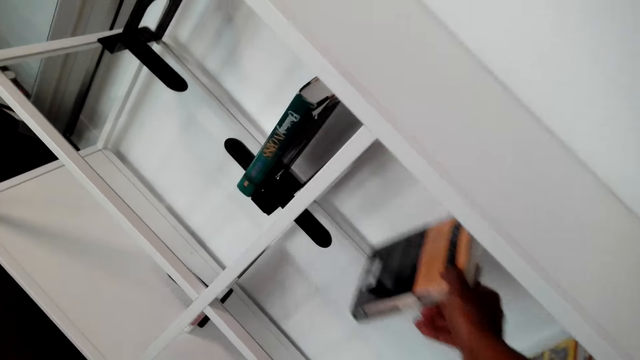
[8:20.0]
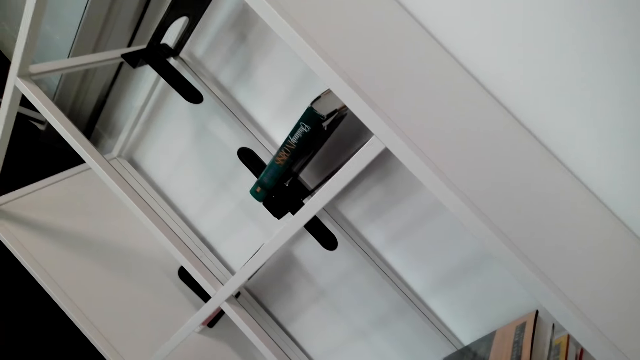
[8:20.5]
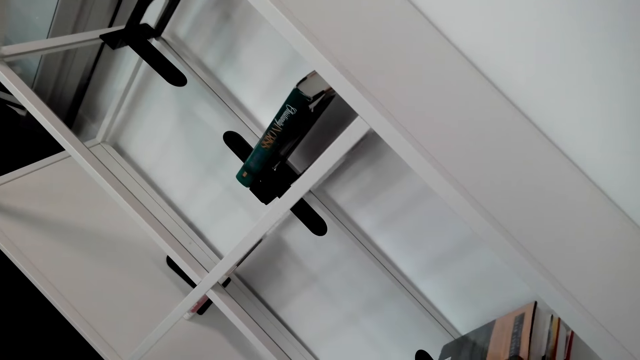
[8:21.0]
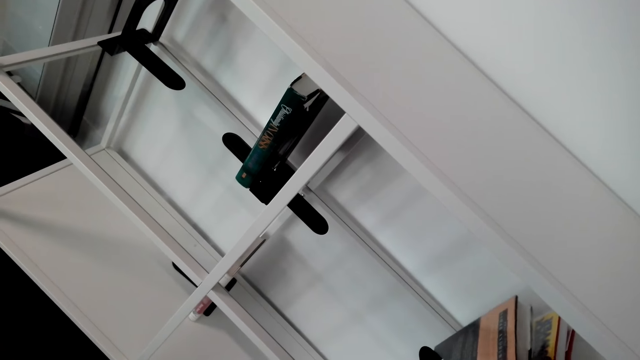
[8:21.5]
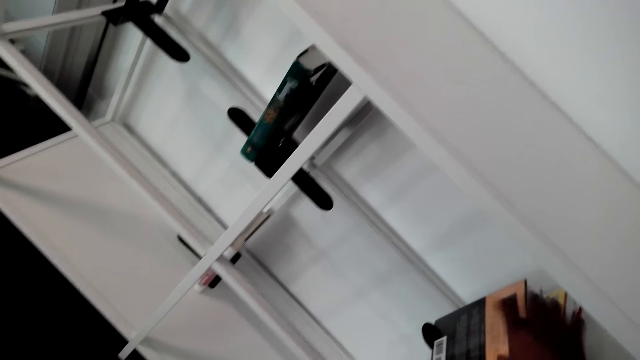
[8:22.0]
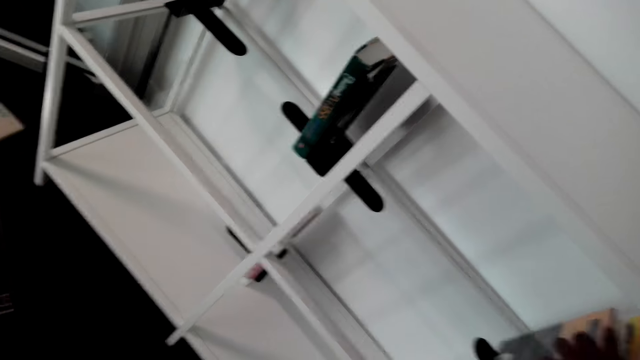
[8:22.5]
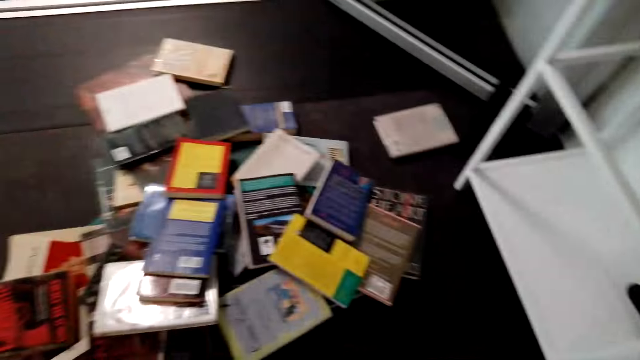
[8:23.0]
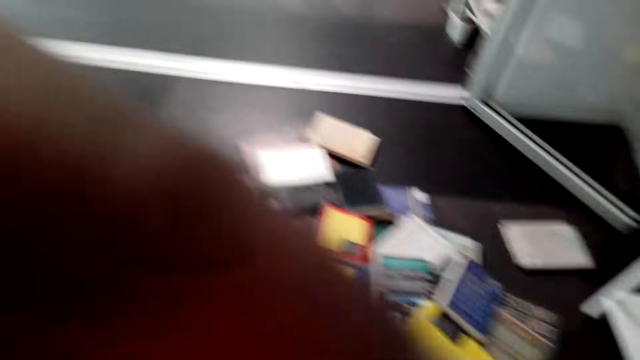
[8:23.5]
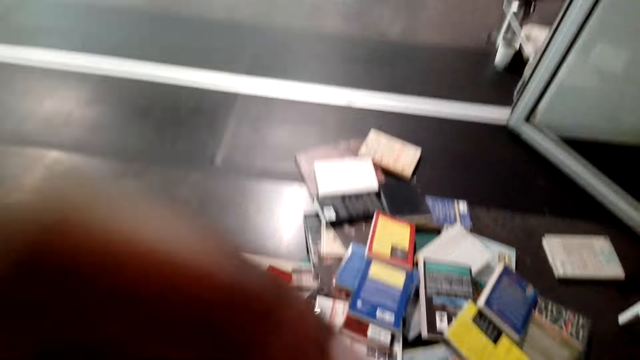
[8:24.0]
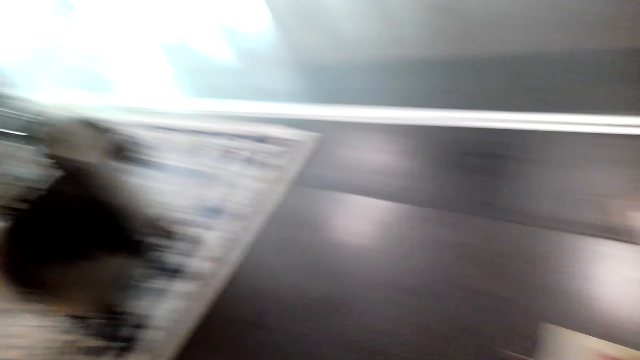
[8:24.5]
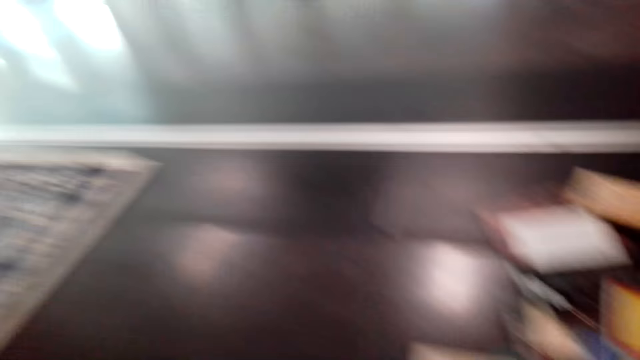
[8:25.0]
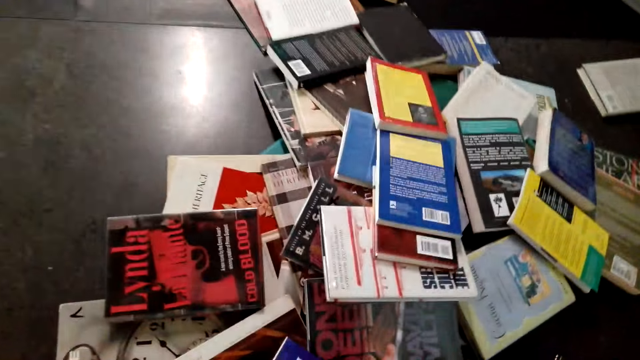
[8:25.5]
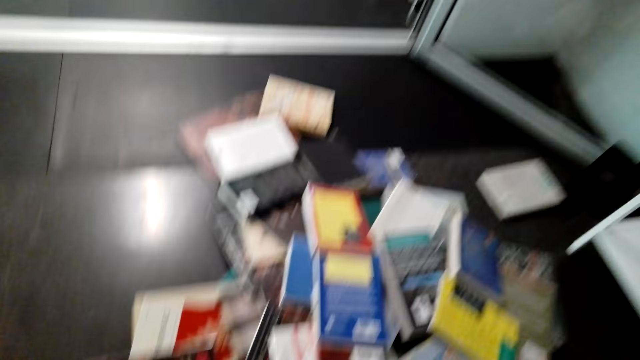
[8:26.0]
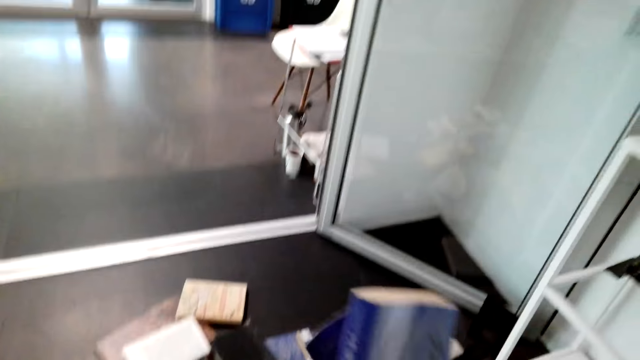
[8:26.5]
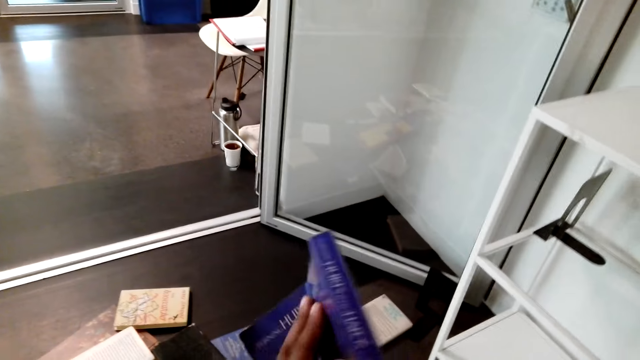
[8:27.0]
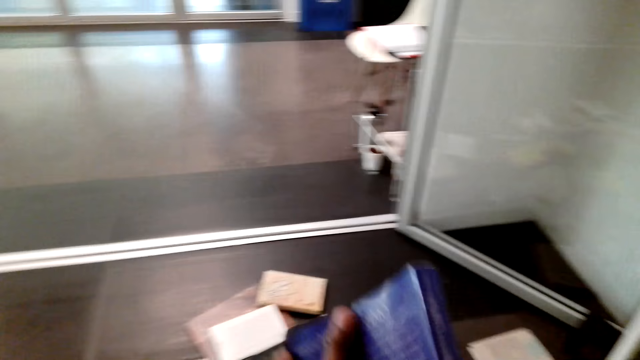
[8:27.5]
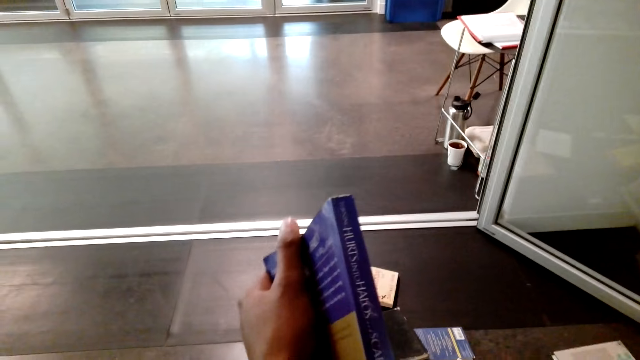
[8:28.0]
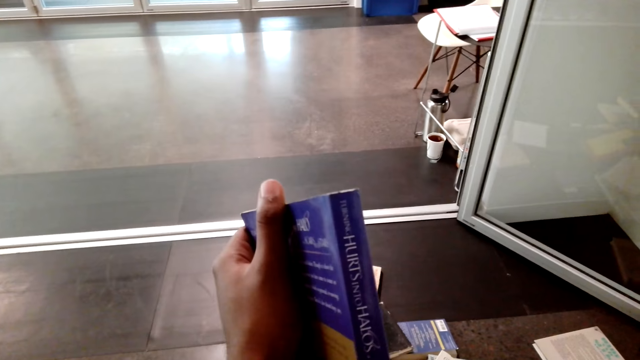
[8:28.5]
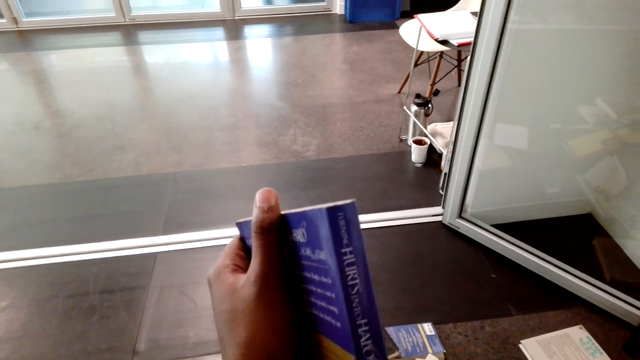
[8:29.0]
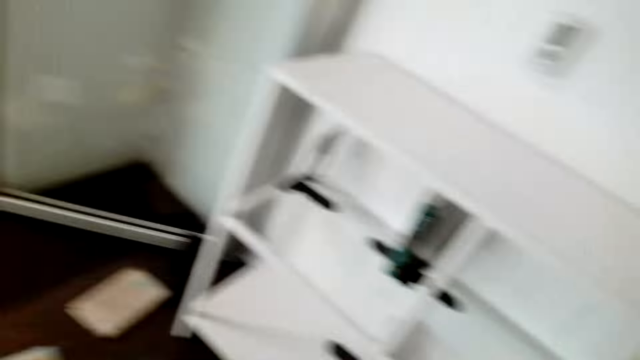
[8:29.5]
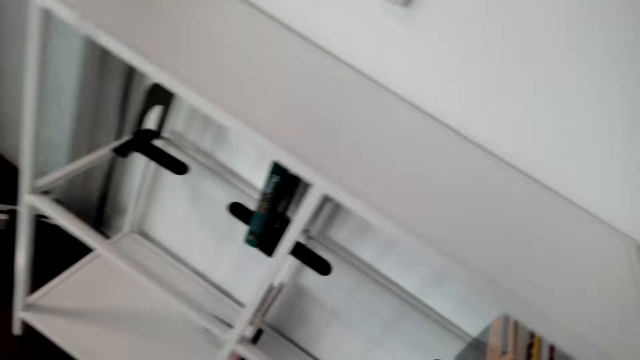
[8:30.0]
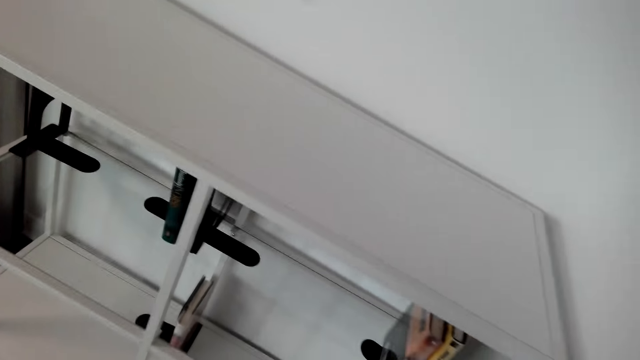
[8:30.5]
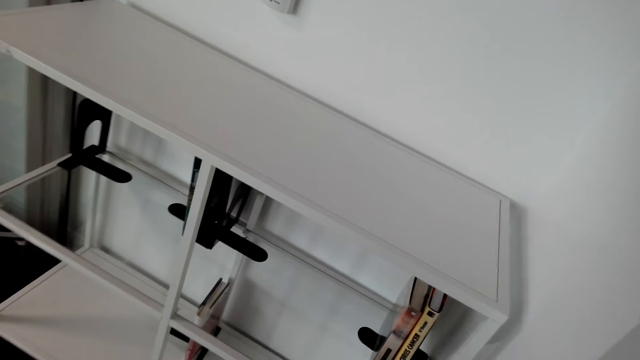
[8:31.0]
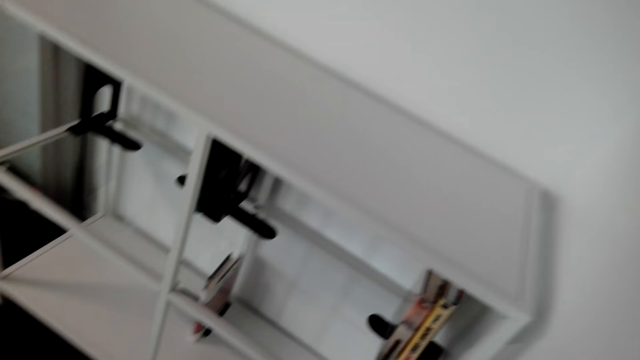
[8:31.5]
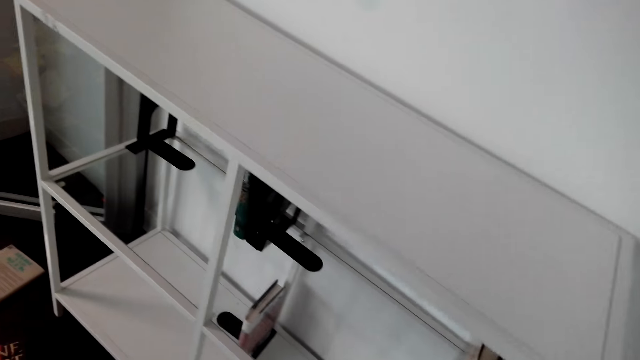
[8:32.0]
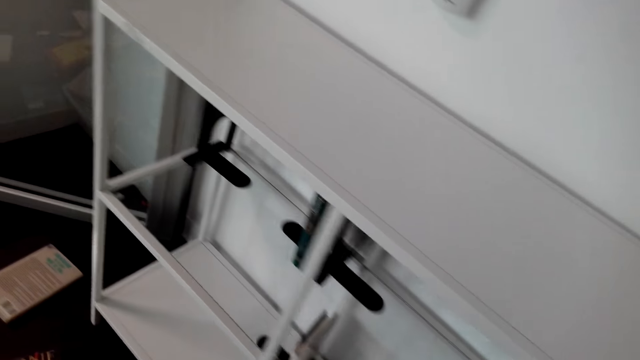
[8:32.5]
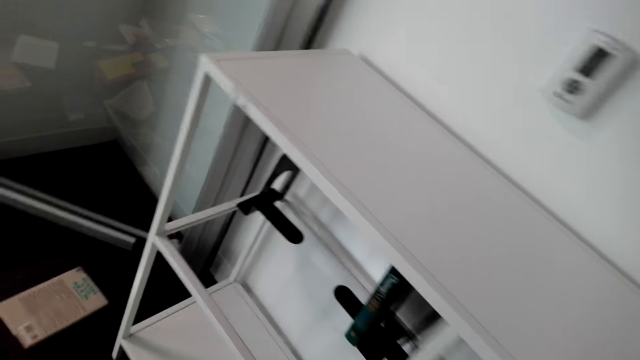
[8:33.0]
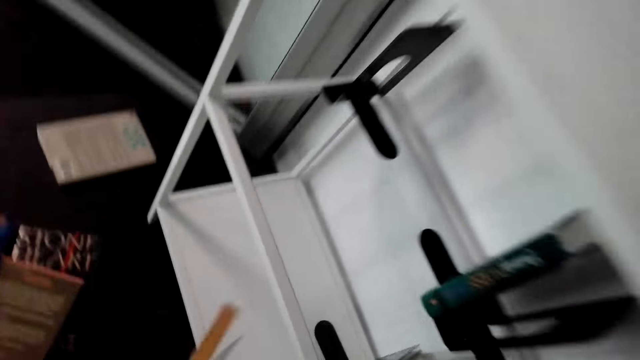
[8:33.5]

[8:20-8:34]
The camera wearer moves the book. They turn to the side. They pick up the book. They hold the book. They look at the book. They turn to the side. They put the book on the shelf.

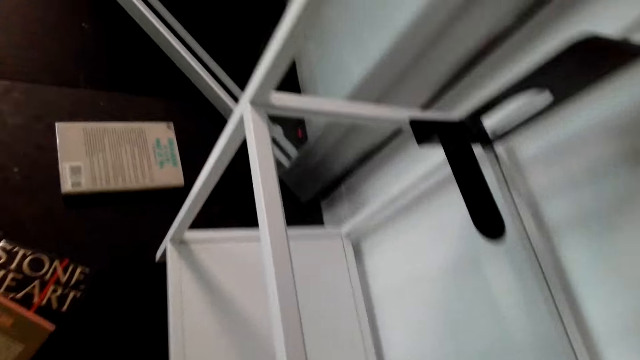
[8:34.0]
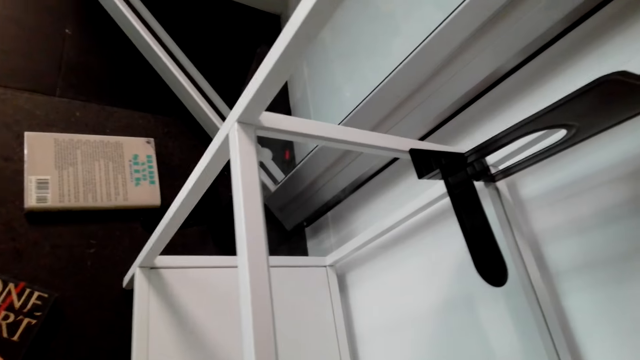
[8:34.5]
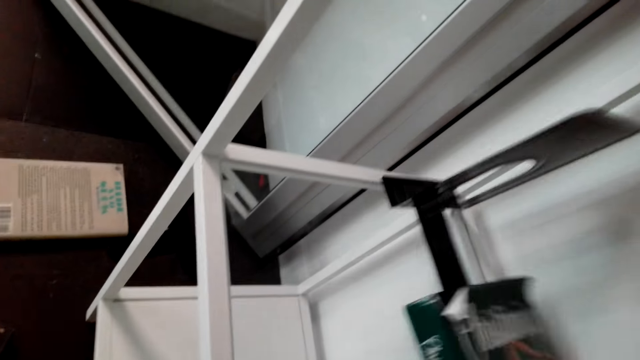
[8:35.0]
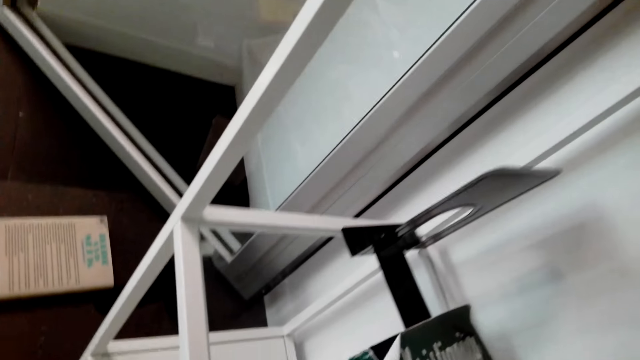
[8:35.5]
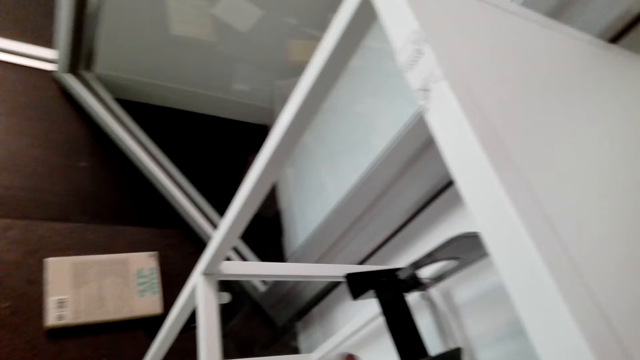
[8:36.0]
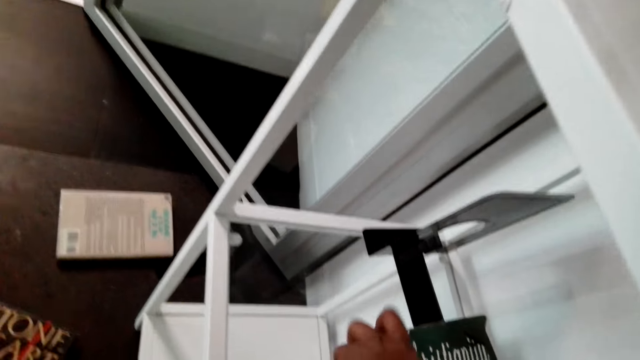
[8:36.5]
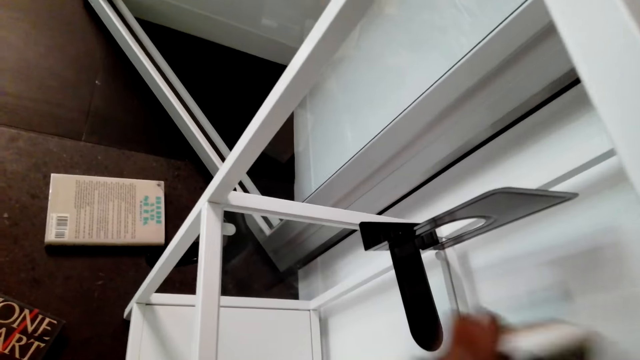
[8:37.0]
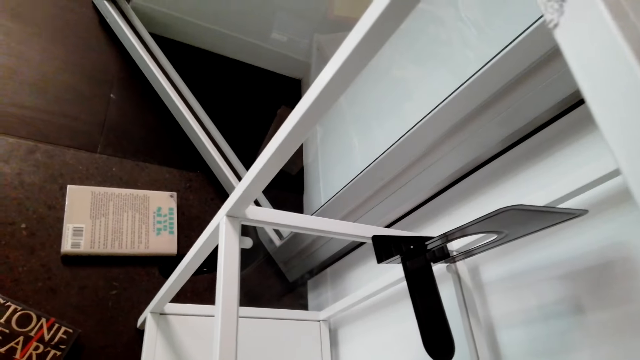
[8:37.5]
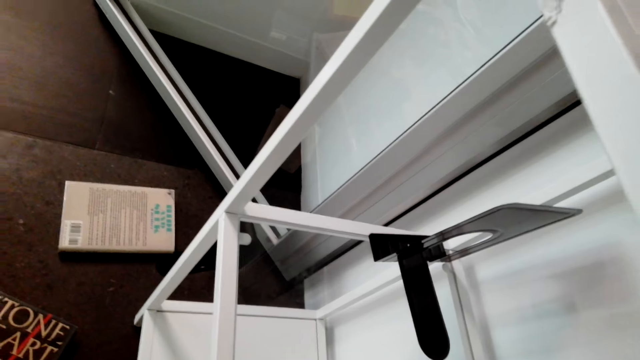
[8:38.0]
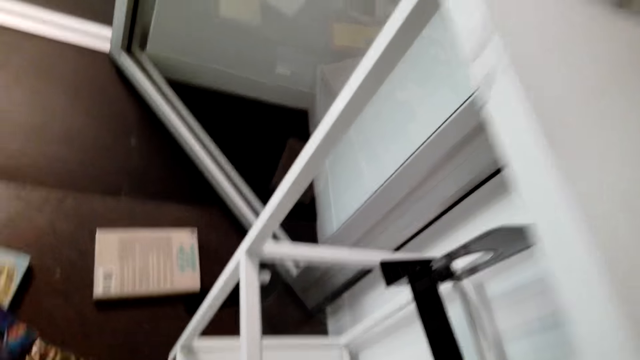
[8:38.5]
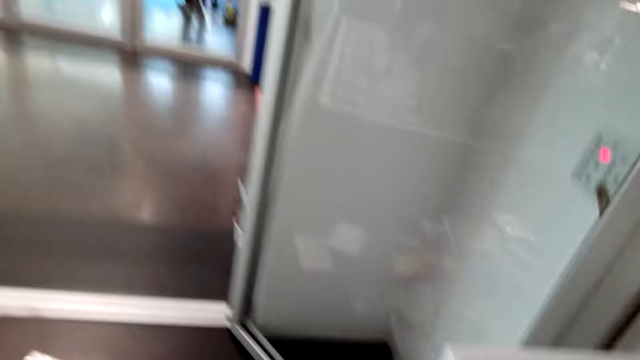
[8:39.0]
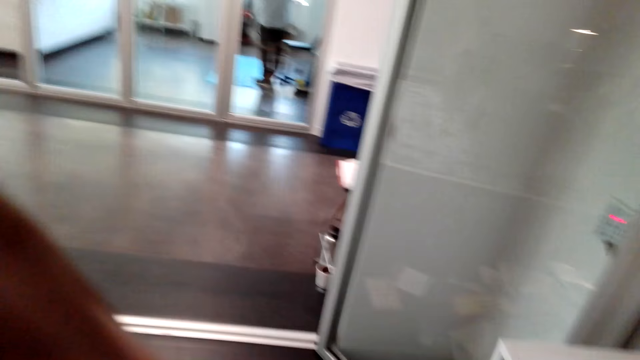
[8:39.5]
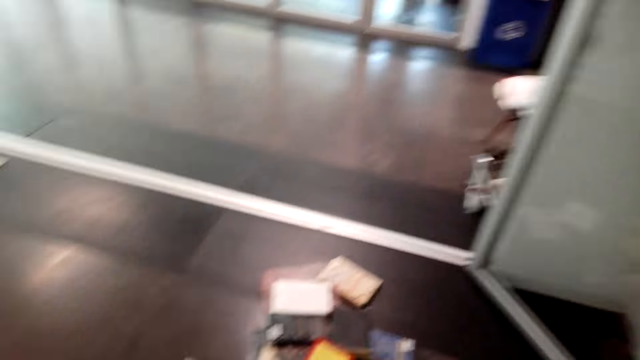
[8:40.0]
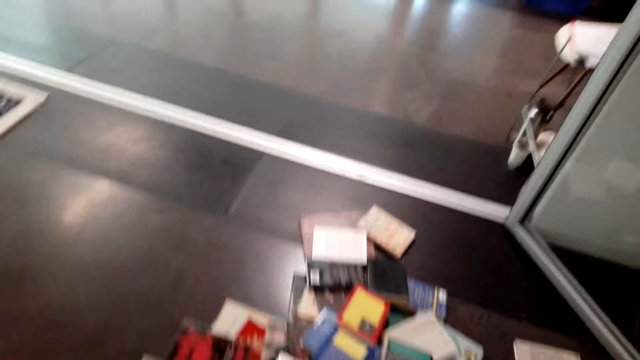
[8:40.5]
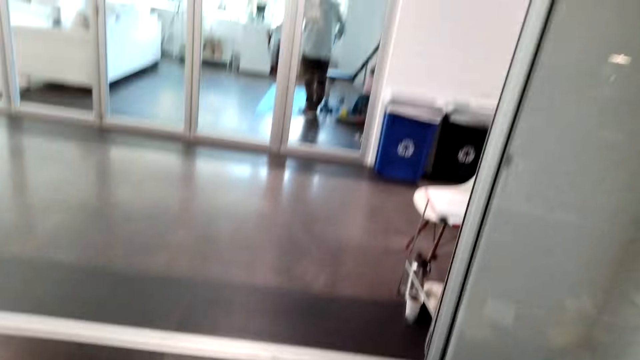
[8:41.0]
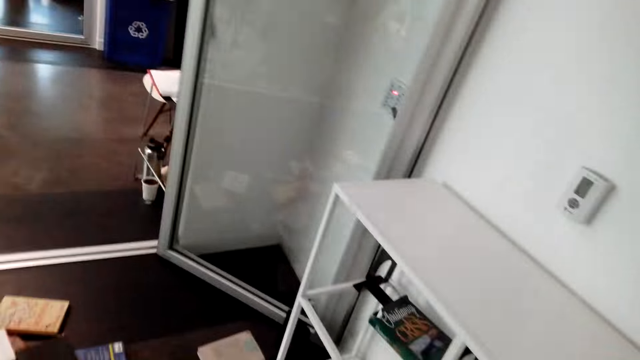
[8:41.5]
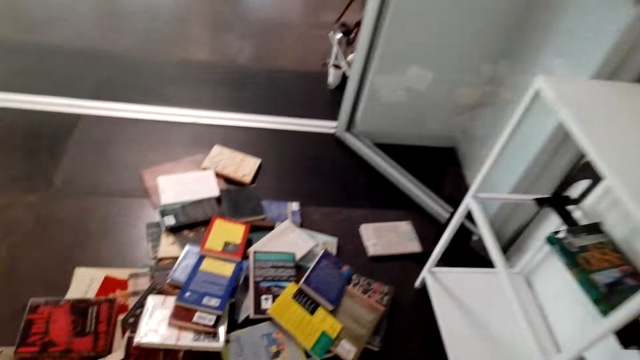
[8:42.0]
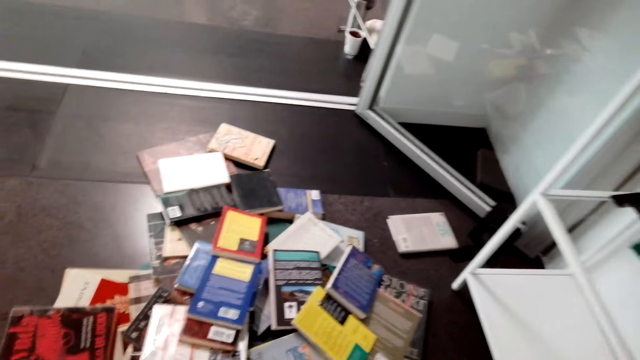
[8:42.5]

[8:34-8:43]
The camera wearer holds a book on a shelf. They turn to the side. They pick up the book.
